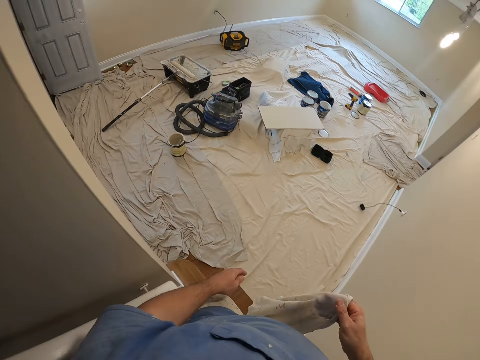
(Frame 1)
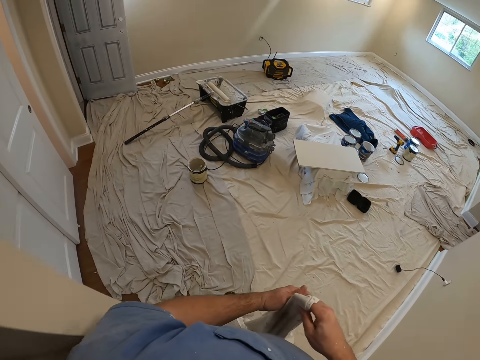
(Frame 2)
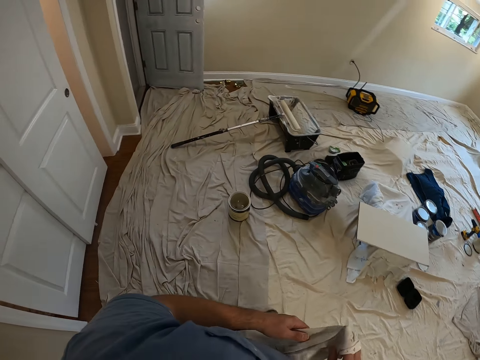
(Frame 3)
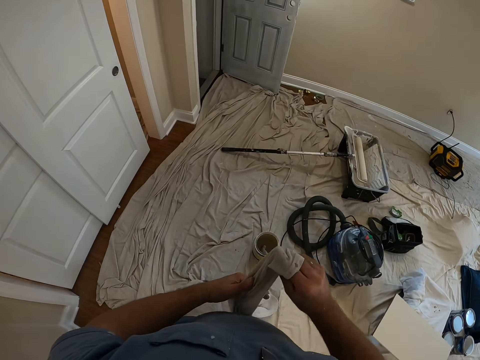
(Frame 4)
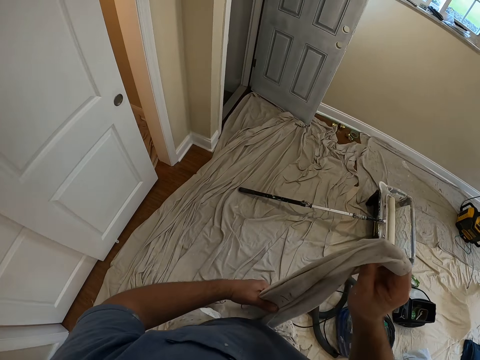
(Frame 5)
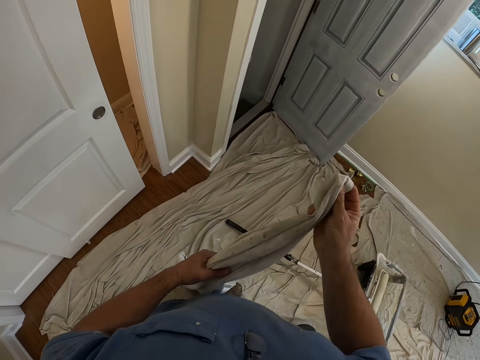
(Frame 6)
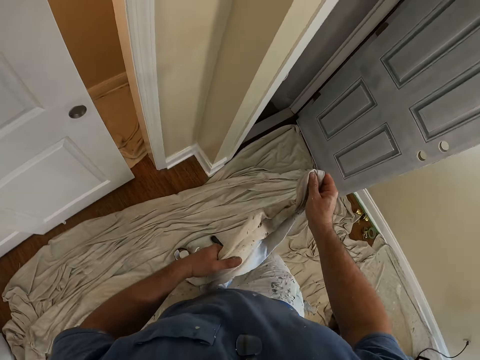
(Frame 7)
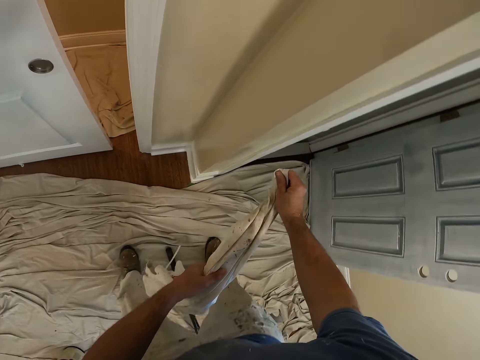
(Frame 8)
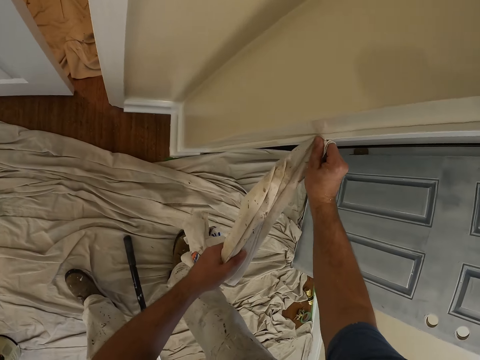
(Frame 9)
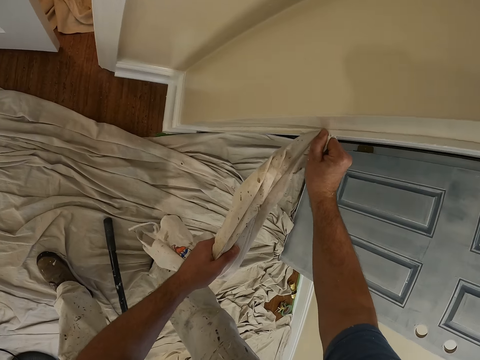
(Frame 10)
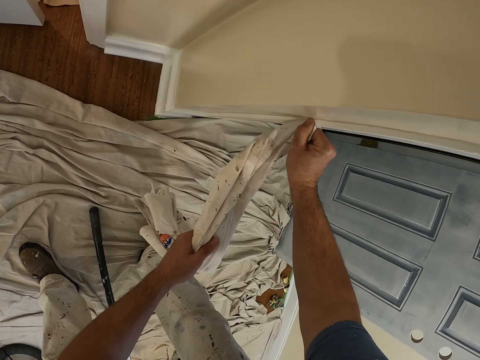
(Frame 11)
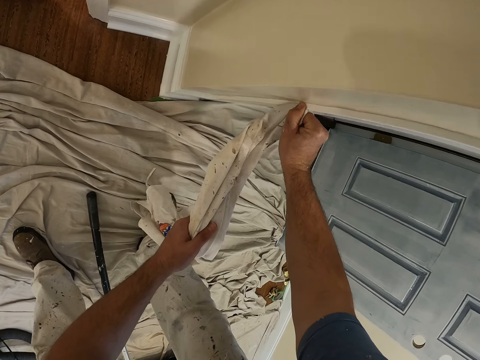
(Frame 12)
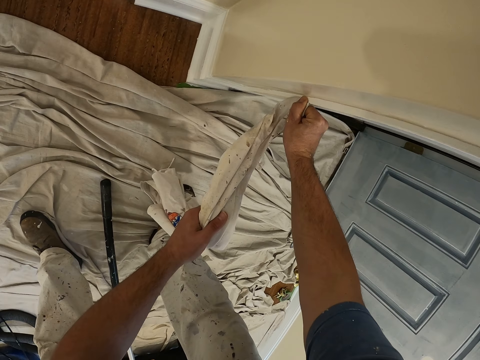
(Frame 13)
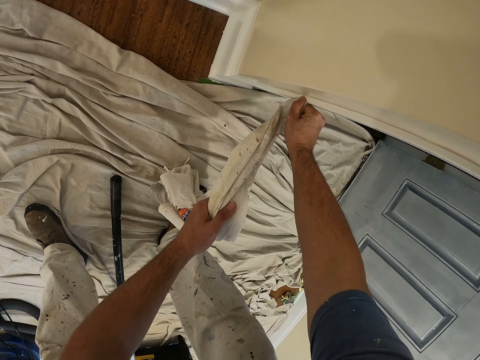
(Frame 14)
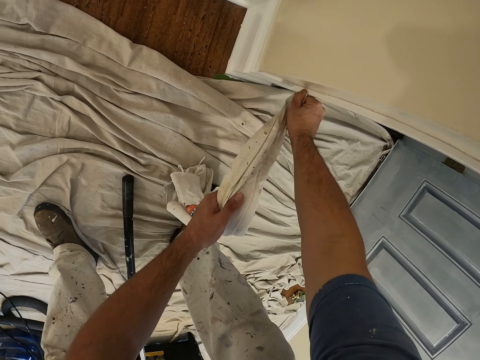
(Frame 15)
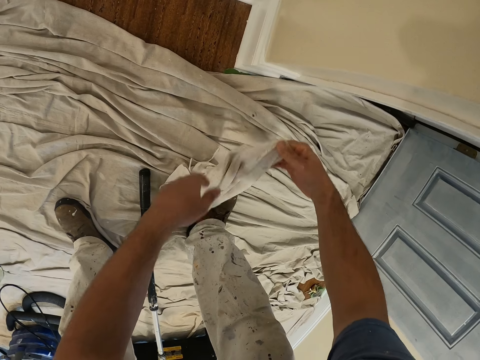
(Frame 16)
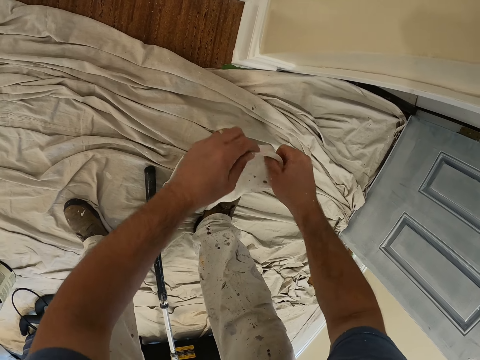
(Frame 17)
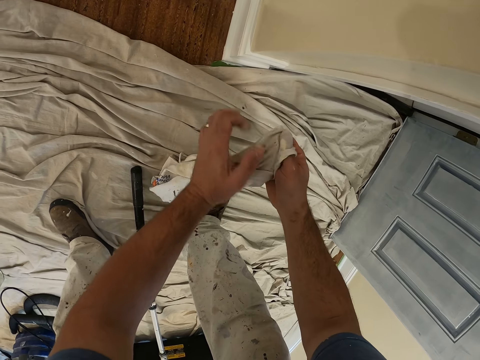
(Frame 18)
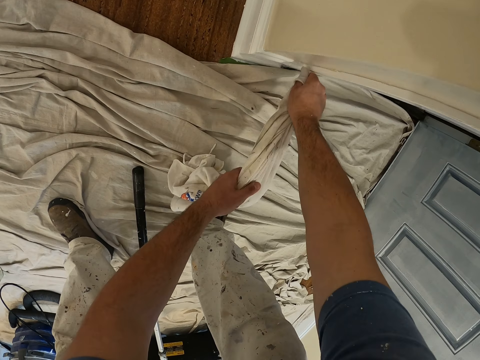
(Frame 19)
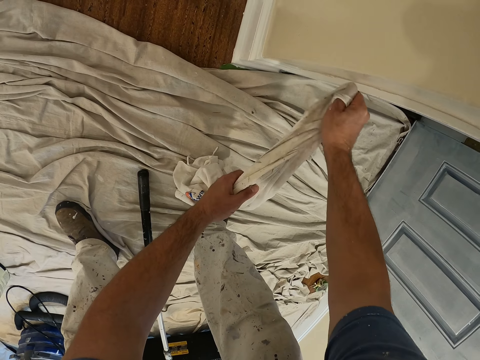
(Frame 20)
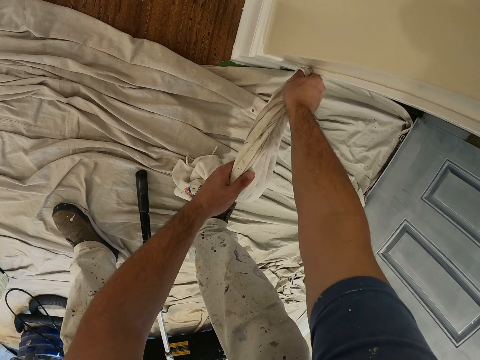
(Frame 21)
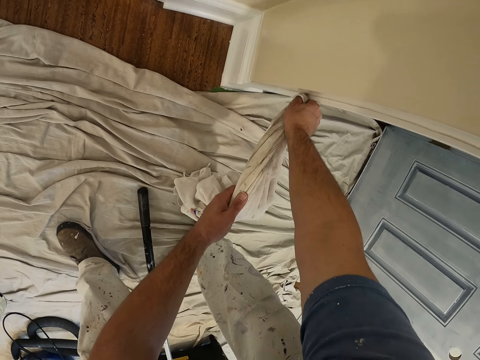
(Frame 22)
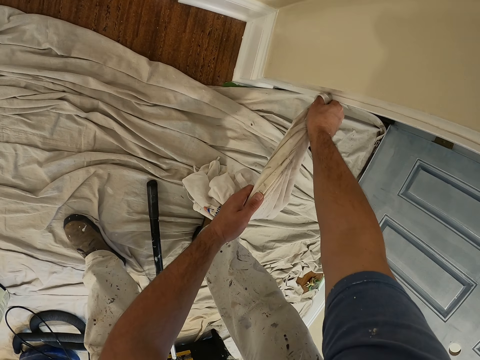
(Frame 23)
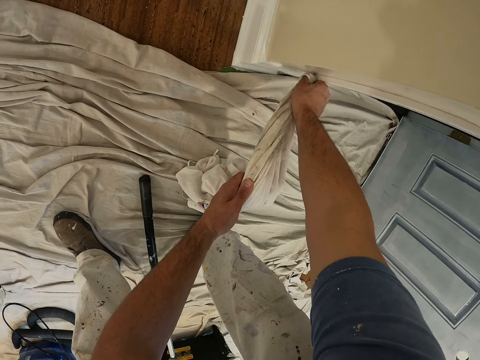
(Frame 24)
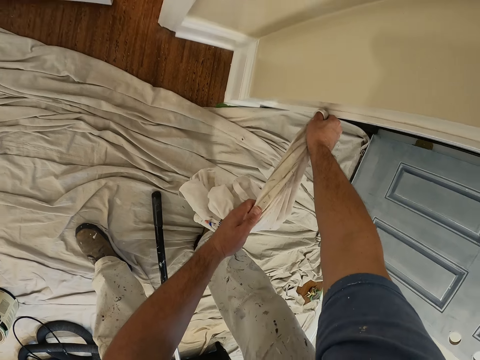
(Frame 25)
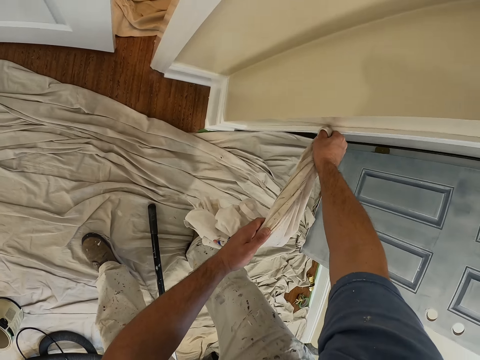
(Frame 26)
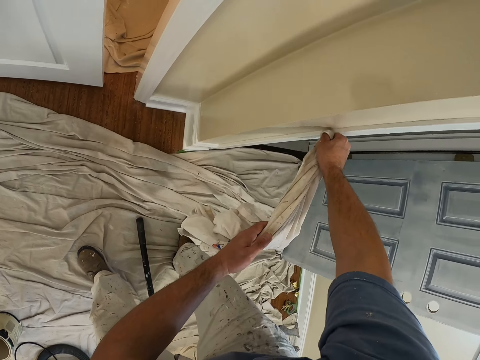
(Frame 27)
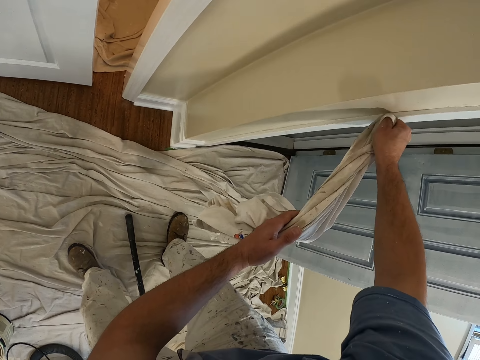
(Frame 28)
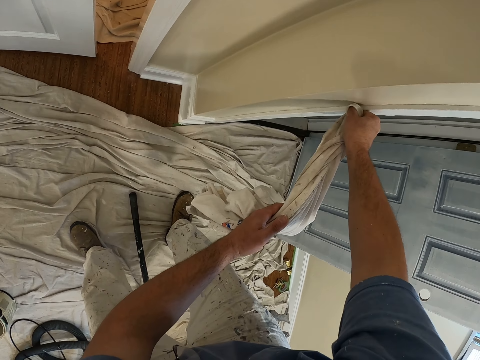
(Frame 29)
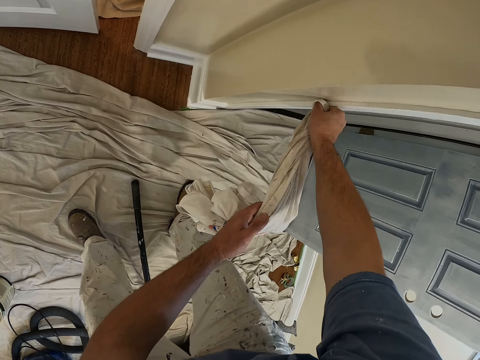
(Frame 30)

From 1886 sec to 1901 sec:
The camera wearer holds the rag with both hands. They walk in the room. They clean off the excess paint on the painted wall with the cloth.

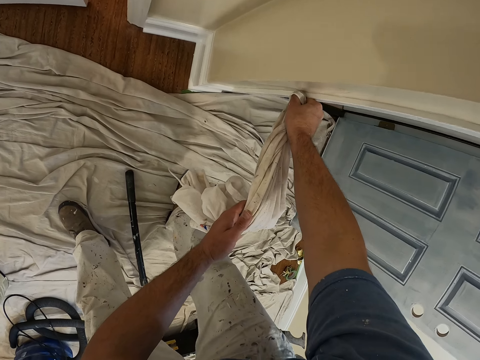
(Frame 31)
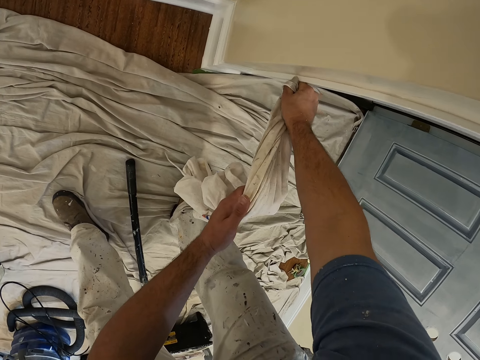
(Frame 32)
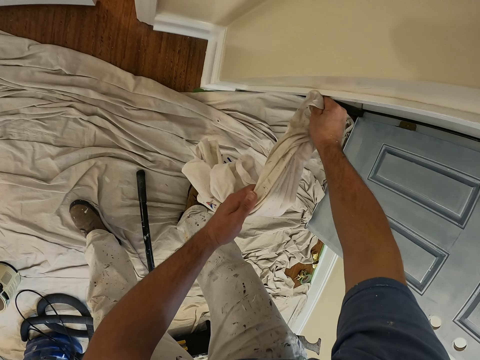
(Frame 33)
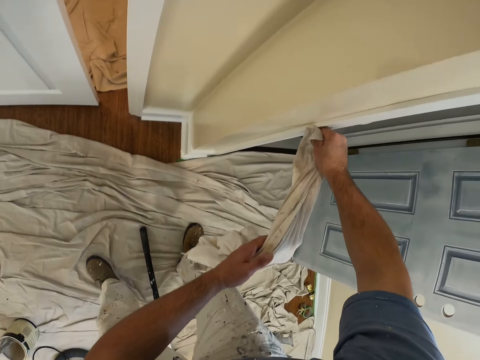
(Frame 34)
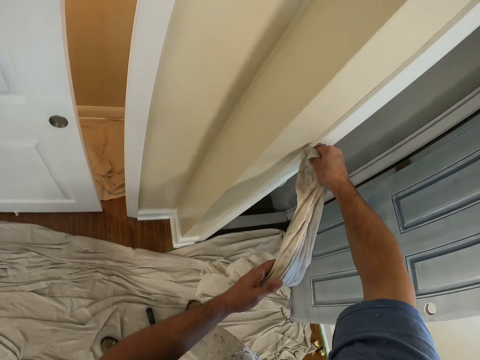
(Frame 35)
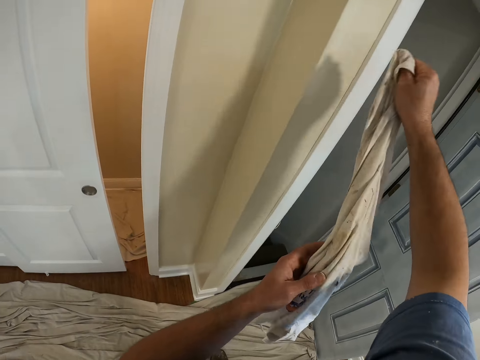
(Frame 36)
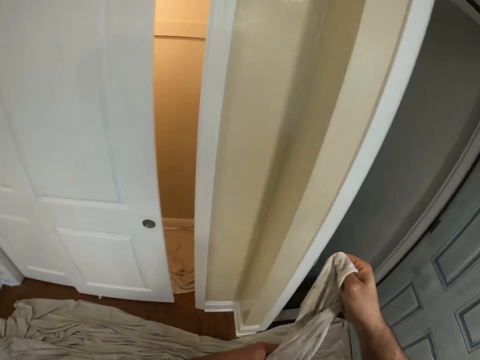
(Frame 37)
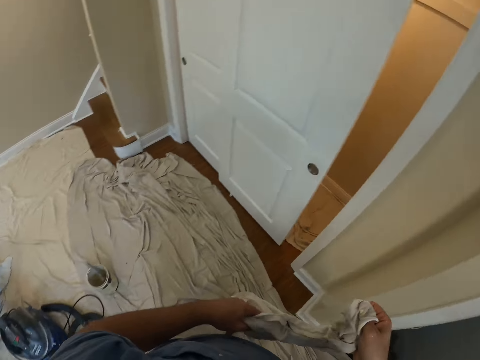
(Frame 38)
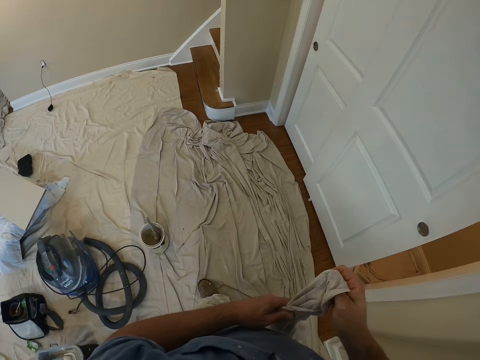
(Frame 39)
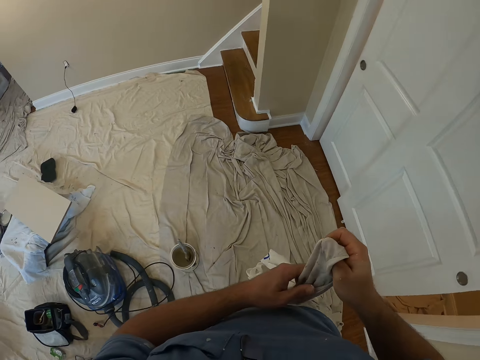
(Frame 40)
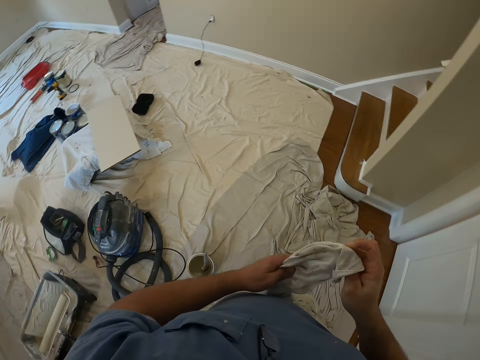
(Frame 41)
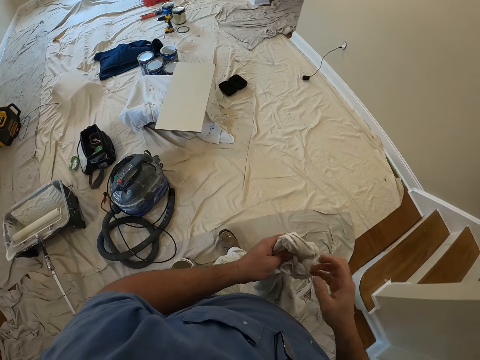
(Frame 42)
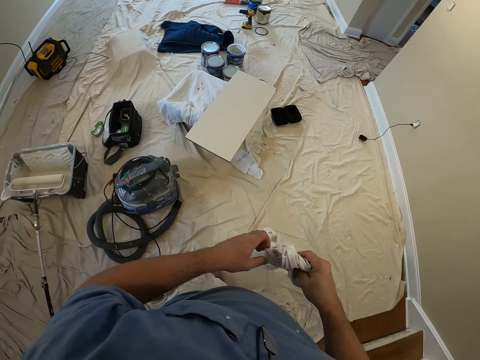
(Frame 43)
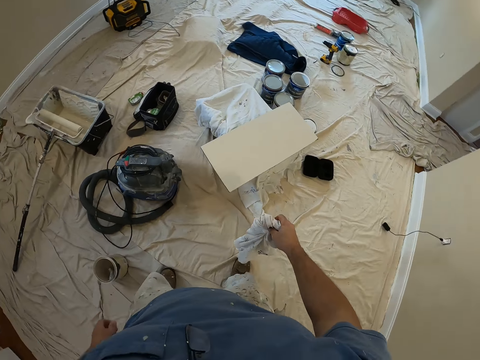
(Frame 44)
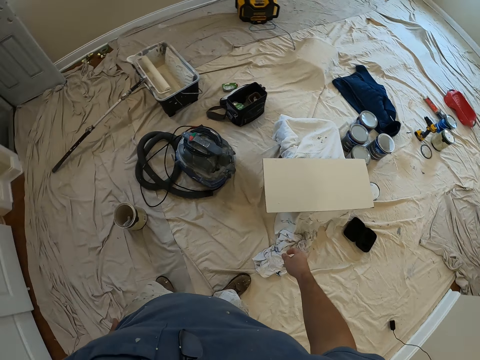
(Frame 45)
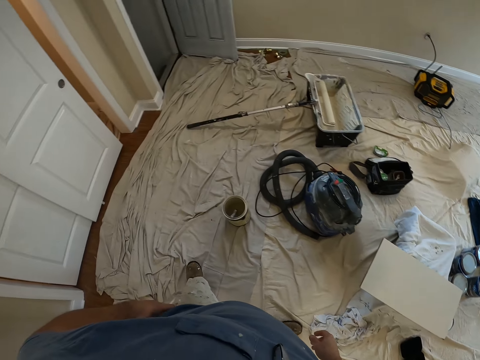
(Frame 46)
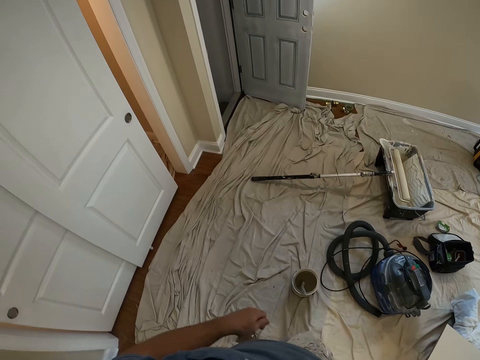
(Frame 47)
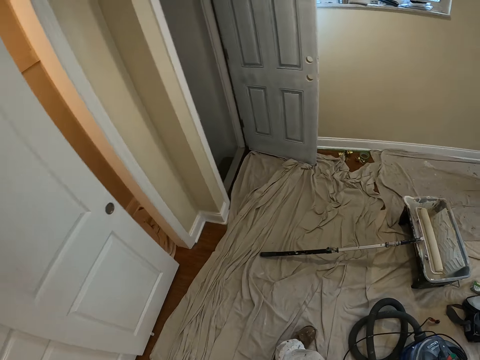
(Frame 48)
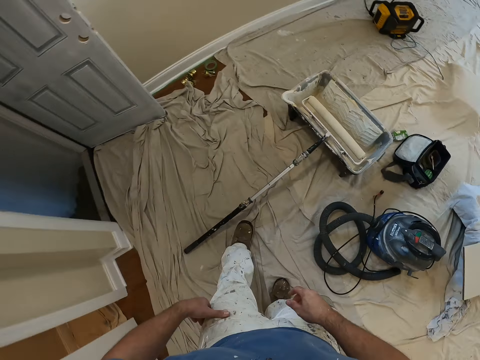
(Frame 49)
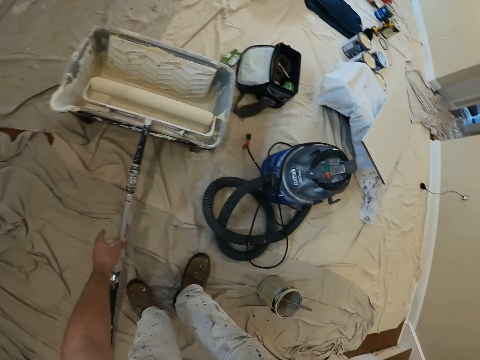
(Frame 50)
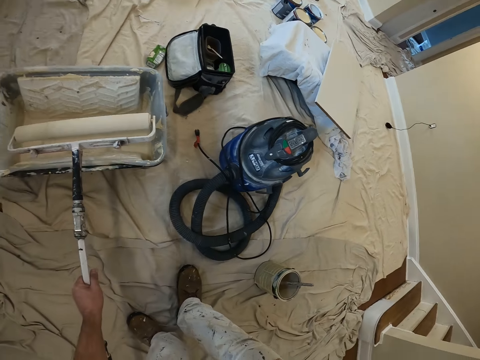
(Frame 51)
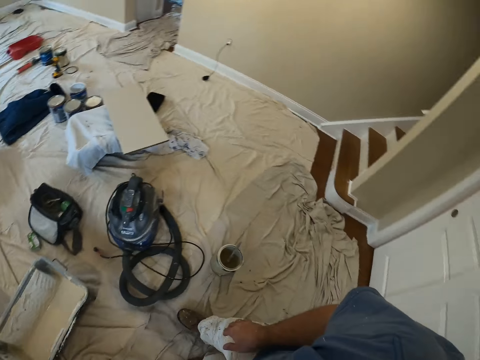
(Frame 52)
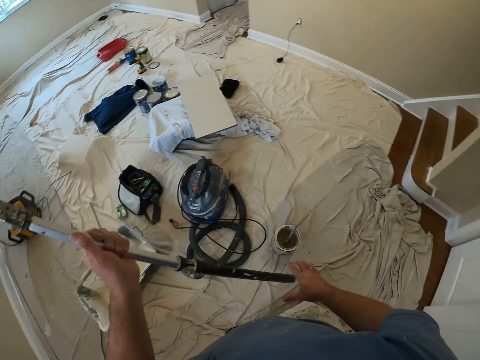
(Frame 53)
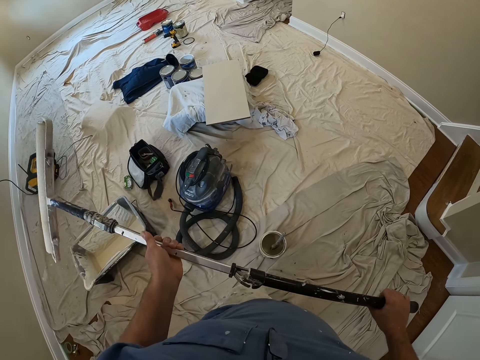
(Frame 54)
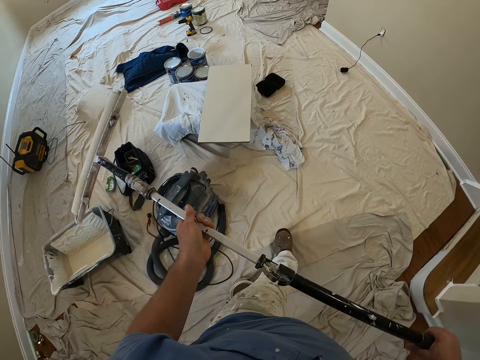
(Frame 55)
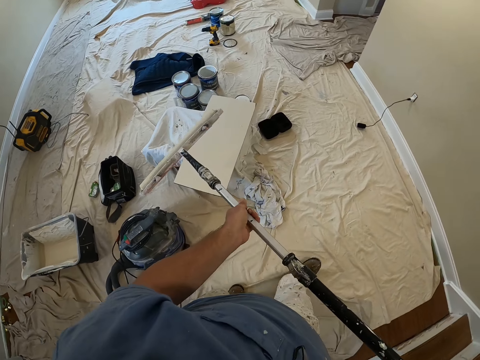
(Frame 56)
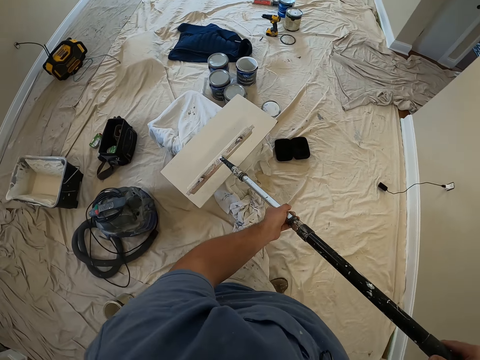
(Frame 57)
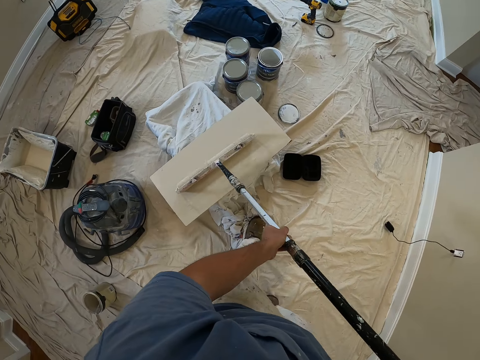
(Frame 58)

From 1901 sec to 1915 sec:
The camera wearer walks in the room. They walk around. They fold the cloth with both hands. They walk around. They drop the cloth to the floor with the right hand. They walk around. They pick up a paint roller or long handle roller brush from a bucket with the left hand. They walk around. They hold the roller brush with both hands. They walk around. They paint a piece of gypsum board. They make a step.
